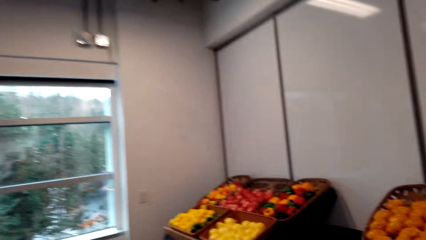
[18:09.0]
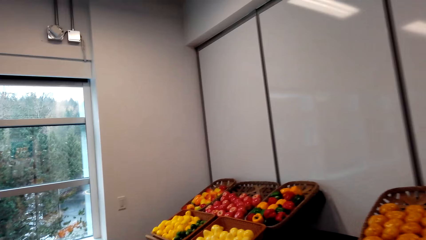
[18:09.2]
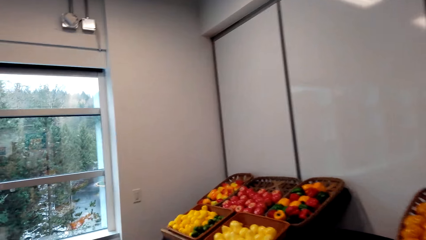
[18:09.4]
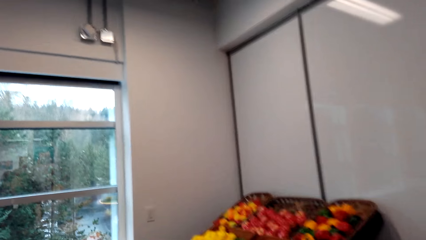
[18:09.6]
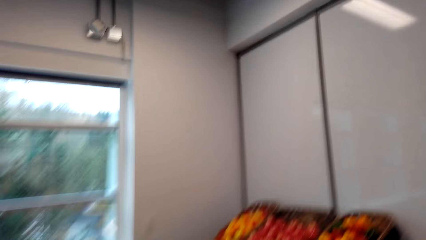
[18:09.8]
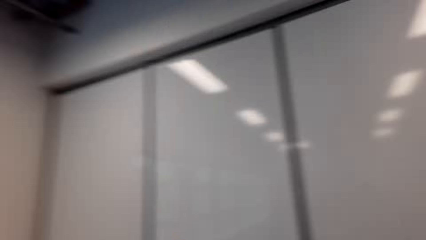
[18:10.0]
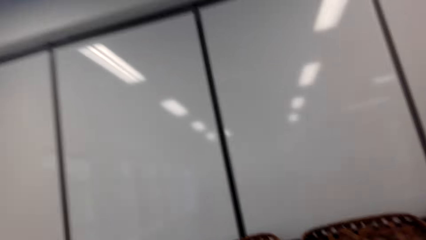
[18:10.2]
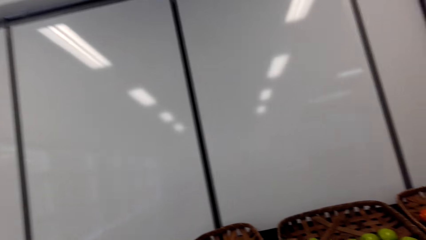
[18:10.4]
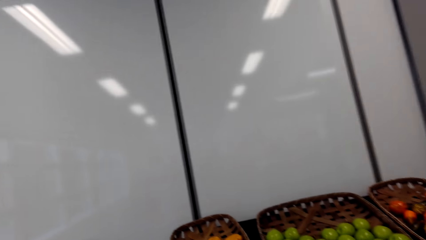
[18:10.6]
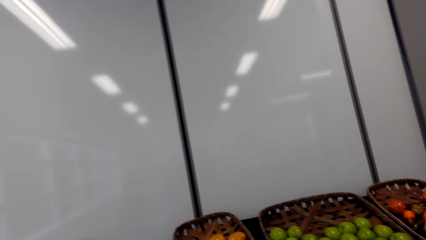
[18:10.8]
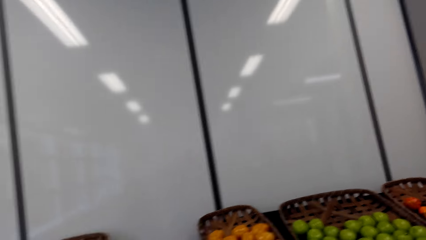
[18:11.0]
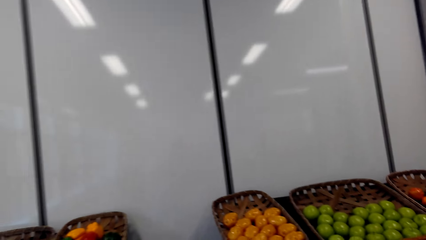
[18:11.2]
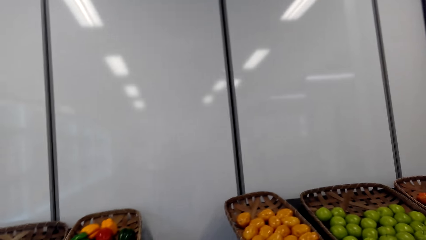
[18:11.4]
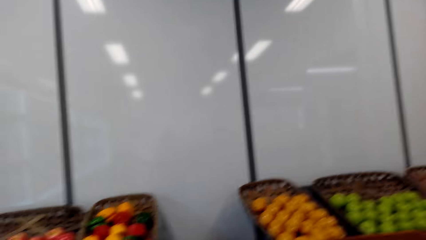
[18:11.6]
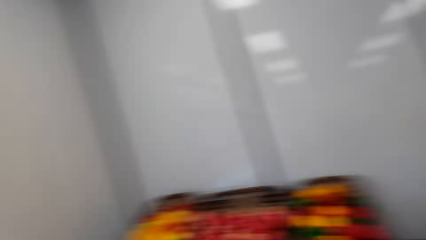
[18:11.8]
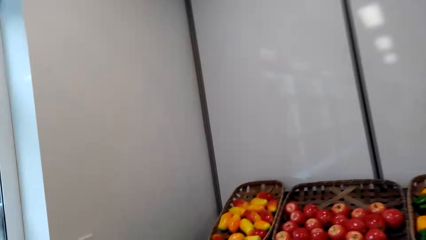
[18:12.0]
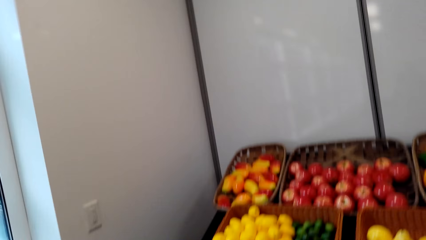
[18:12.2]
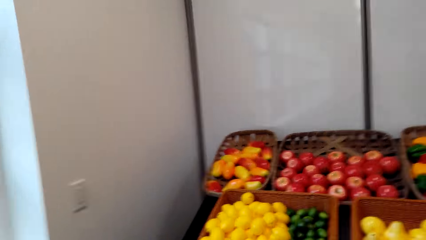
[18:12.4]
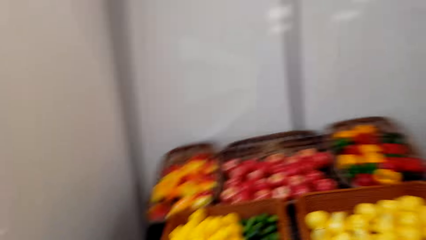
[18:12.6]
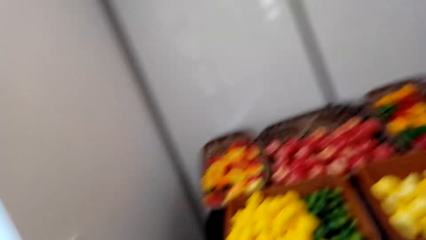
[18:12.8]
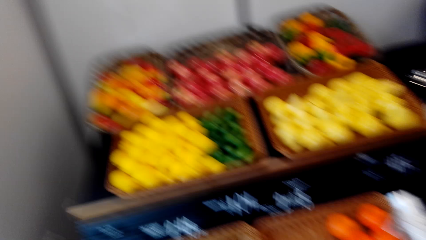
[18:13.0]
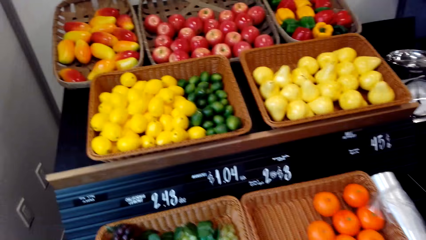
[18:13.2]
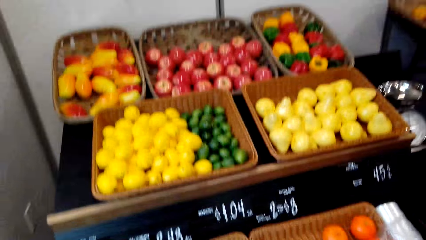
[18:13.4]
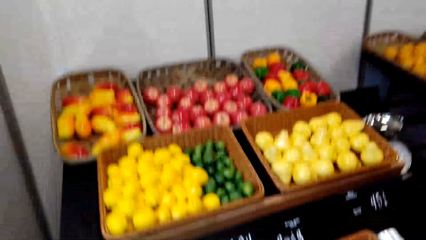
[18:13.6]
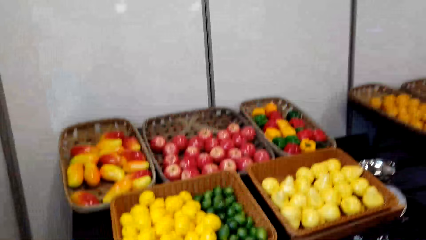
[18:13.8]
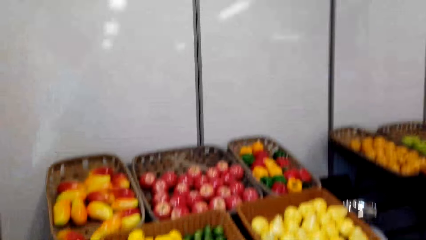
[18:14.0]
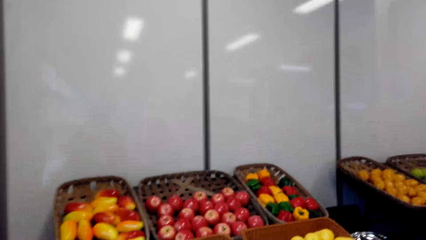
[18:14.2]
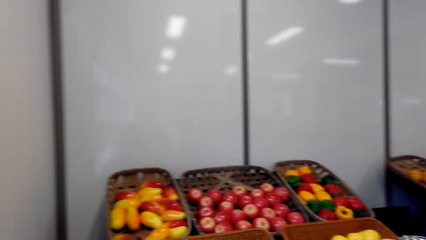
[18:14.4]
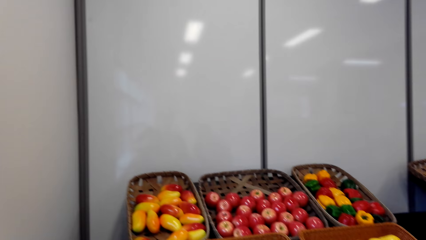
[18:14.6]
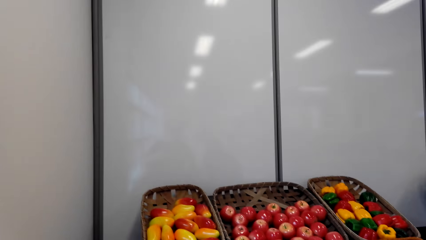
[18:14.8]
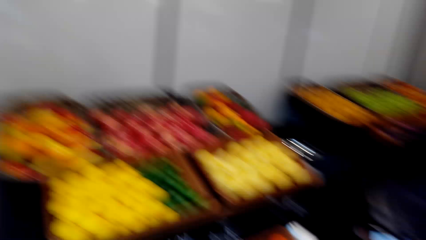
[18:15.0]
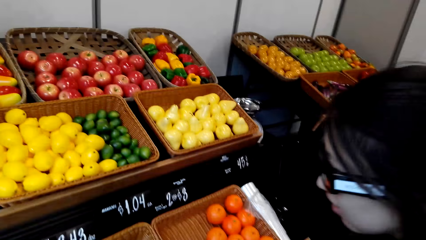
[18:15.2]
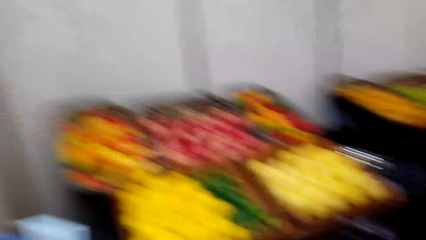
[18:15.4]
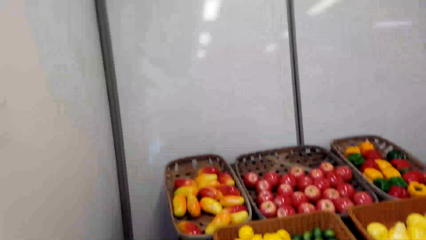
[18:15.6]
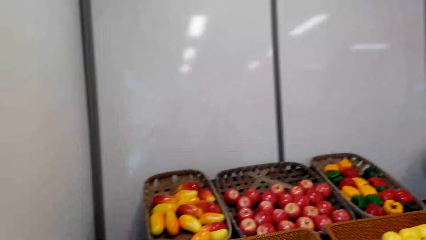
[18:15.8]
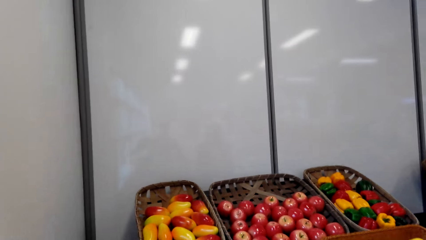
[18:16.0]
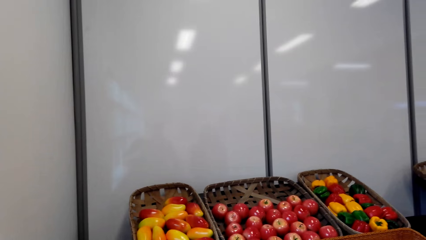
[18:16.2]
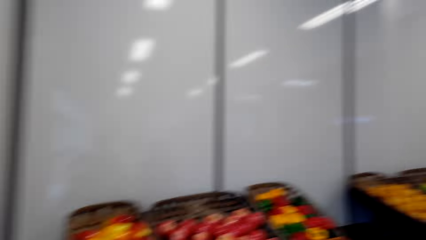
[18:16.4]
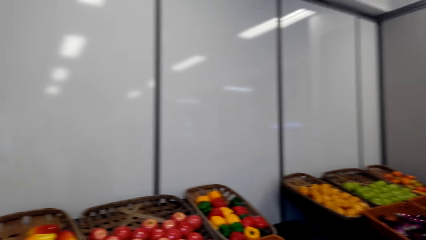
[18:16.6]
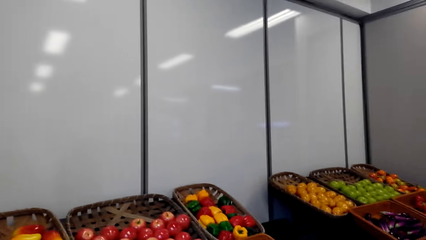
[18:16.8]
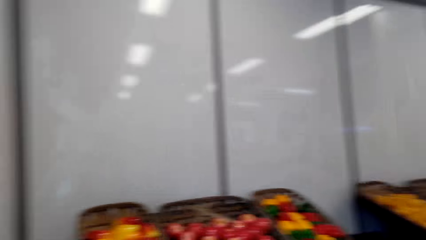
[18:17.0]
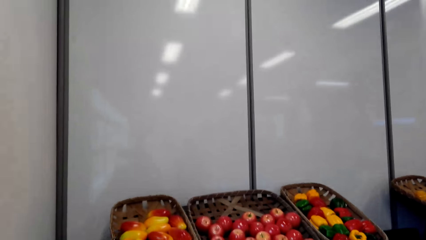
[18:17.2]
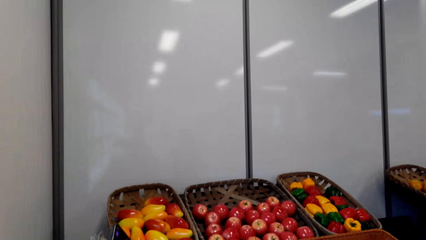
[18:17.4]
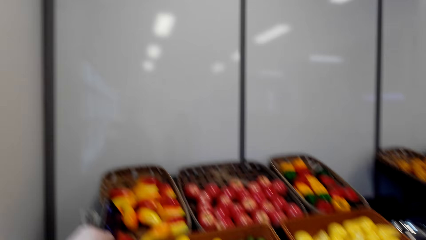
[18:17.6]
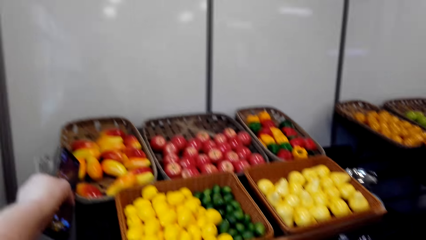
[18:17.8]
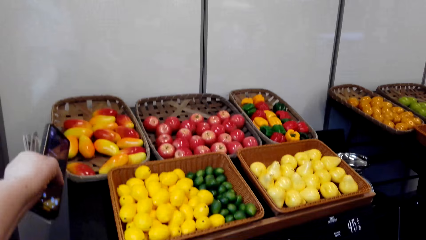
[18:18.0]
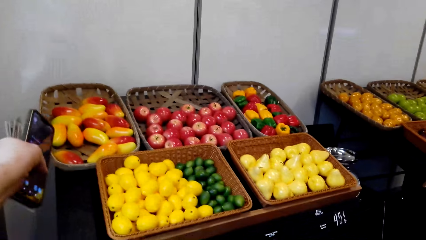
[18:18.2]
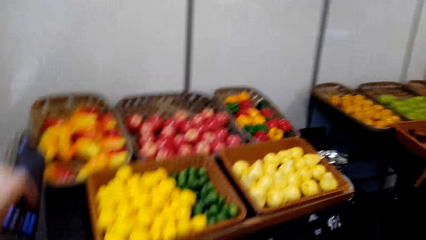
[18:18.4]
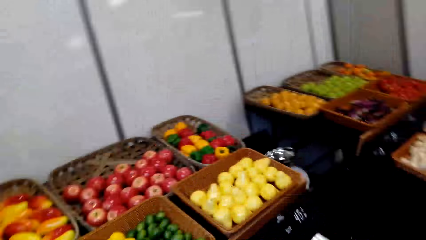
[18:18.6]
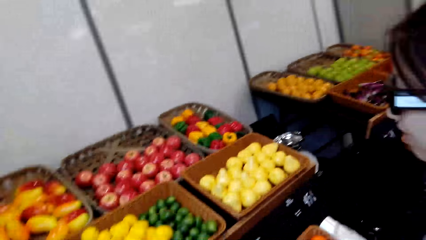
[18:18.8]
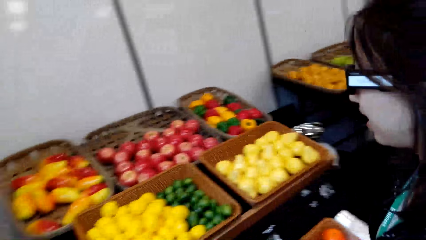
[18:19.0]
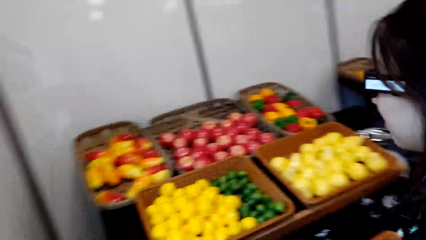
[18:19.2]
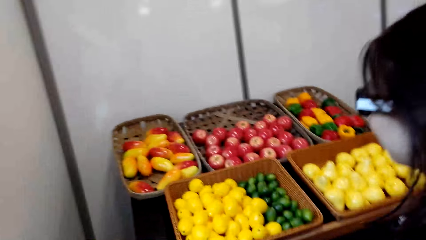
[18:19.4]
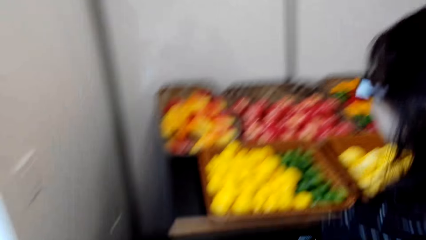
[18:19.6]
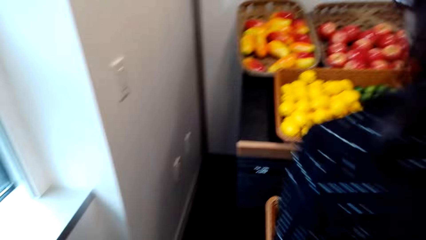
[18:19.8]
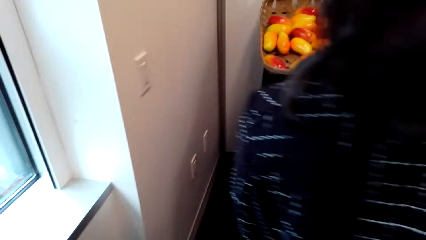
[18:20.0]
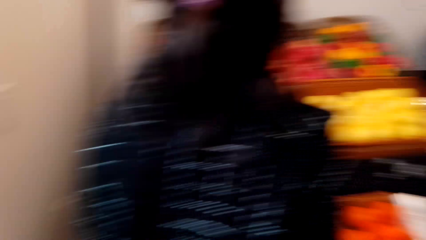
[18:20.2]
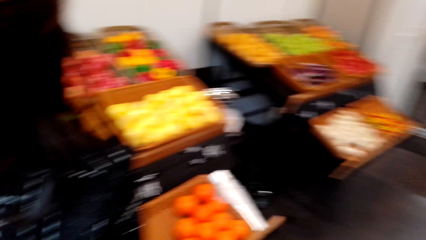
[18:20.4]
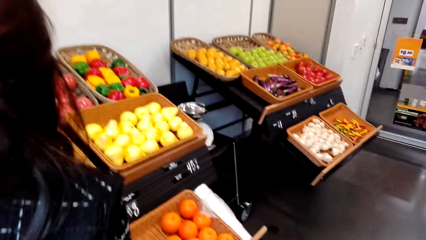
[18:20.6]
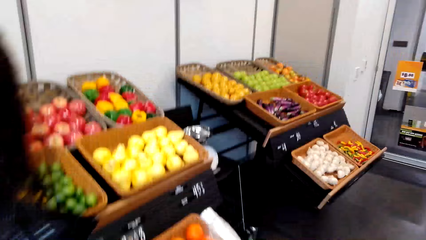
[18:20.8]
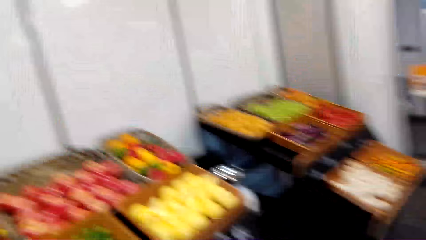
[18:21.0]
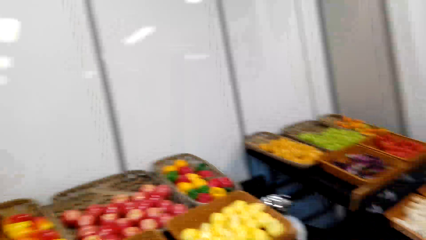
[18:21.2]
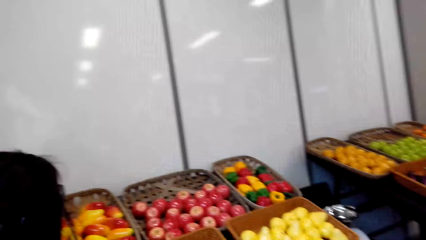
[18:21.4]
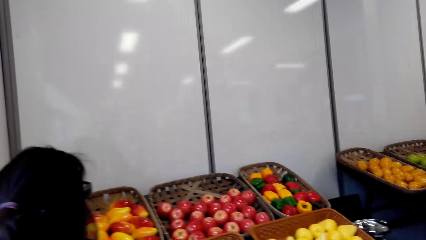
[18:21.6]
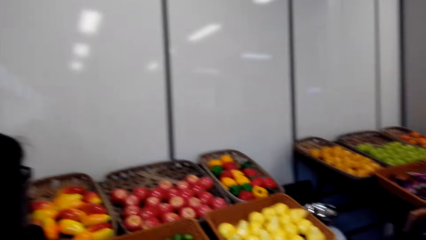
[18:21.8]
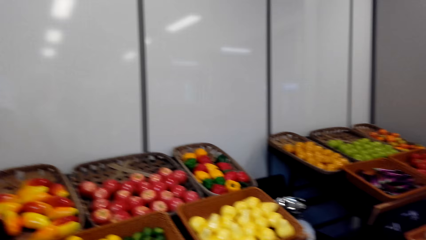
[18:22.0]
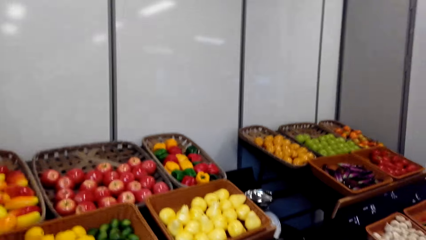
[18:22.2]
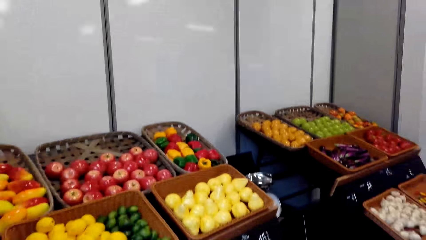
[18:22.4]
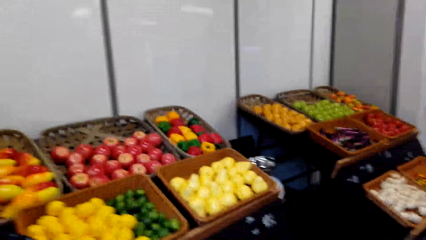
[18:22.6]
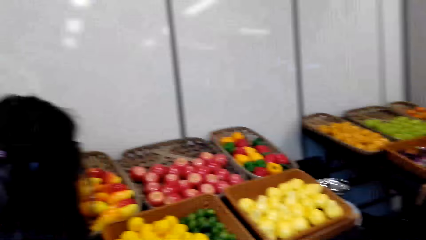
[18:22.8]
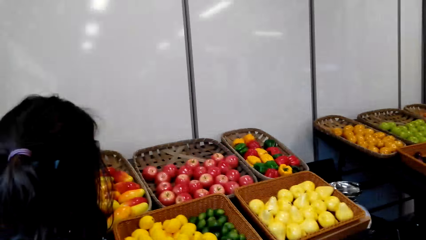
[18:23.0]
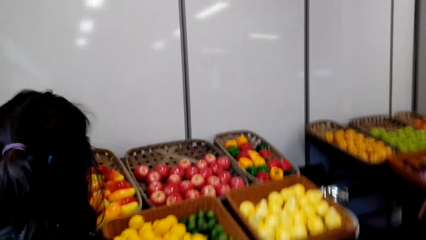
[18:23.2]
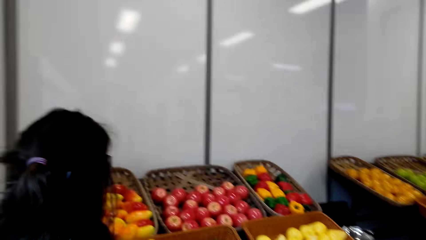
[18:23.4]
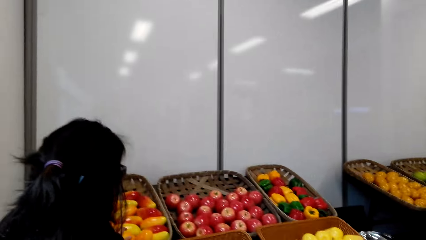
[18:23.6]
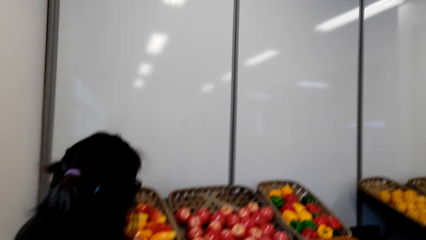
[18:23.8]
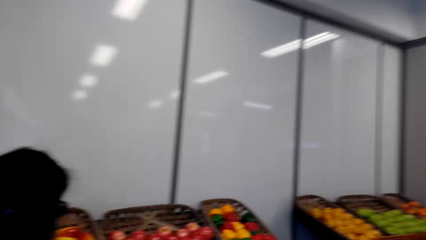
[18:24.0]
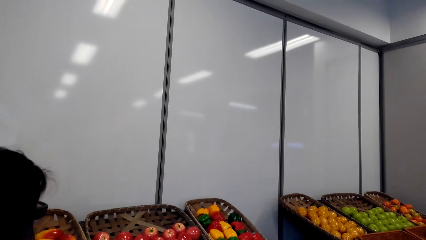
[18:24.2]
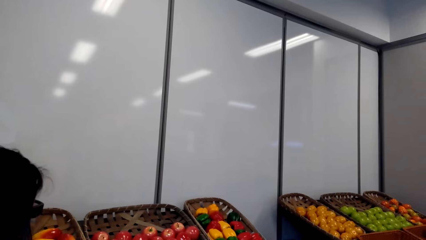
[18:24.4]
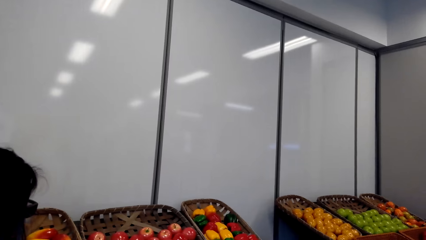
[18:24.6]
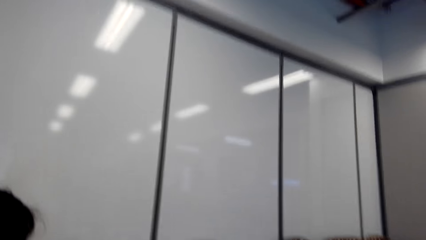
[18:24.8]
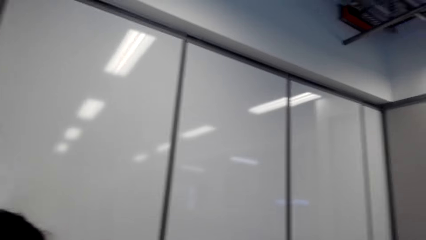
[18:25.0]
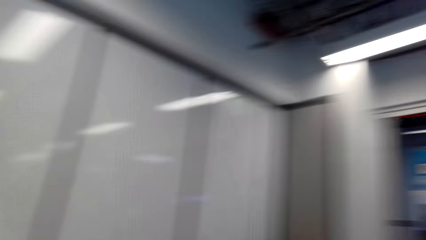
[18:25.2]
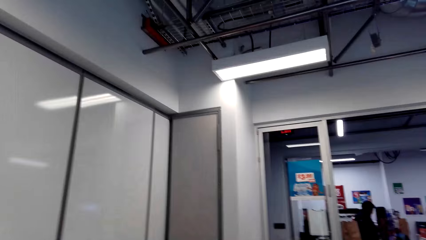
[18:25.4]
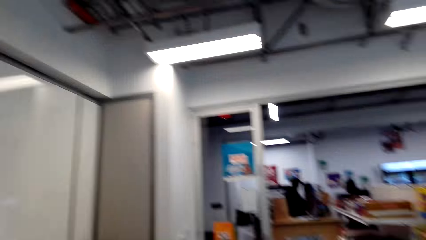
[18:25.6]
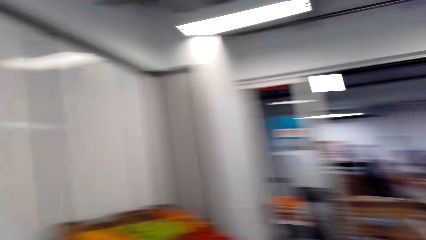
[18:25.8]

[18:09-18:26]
A woman speaks to the camera wearer. The camera wearer looks at the fruits. They look at the fruits again. They speak to the woman. The woman speaks to the camera wearer. The camera wearer speaks to the woman.
